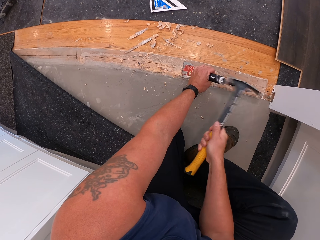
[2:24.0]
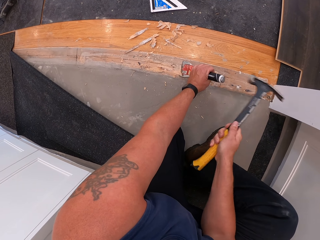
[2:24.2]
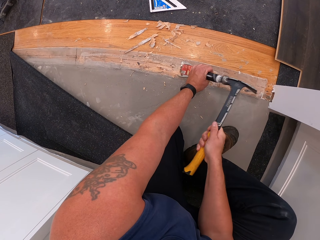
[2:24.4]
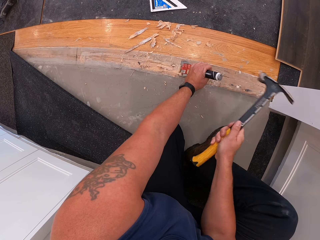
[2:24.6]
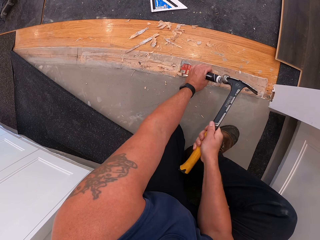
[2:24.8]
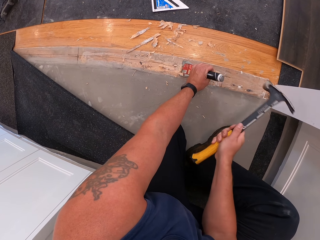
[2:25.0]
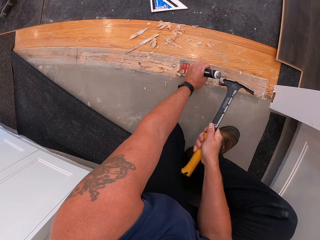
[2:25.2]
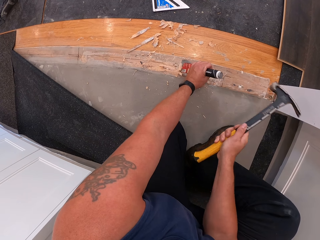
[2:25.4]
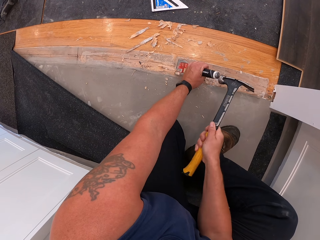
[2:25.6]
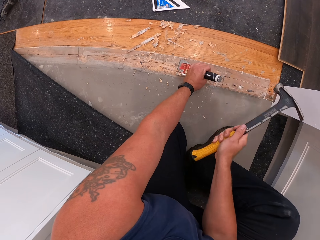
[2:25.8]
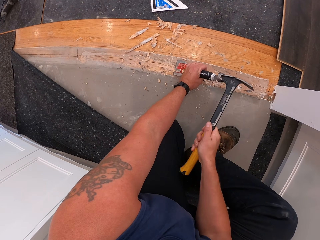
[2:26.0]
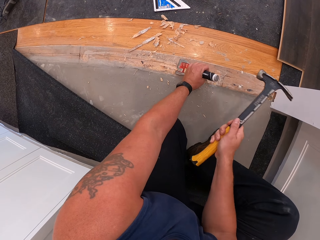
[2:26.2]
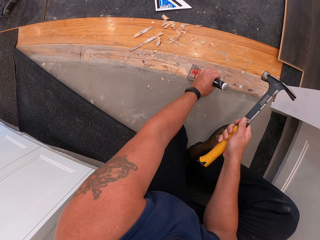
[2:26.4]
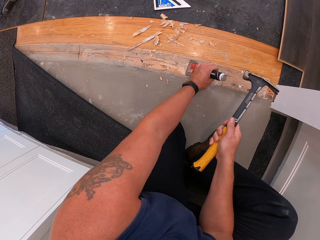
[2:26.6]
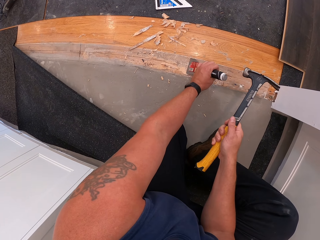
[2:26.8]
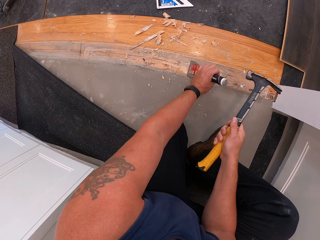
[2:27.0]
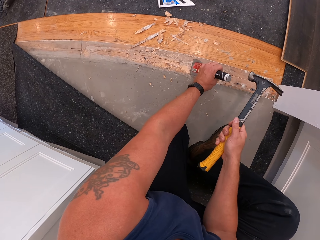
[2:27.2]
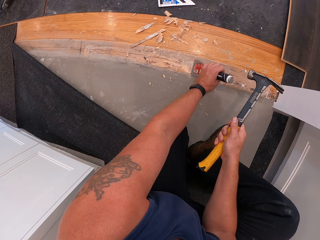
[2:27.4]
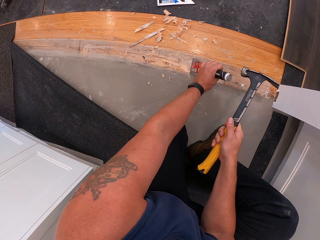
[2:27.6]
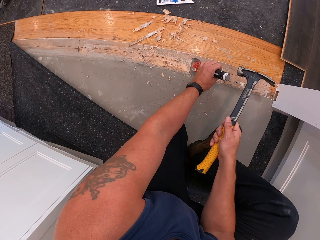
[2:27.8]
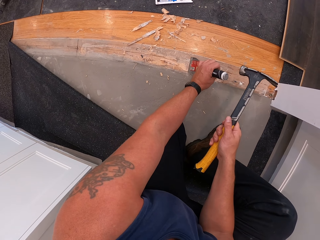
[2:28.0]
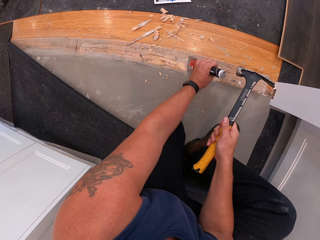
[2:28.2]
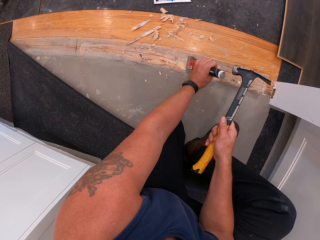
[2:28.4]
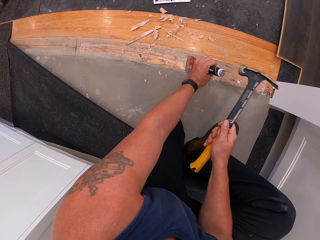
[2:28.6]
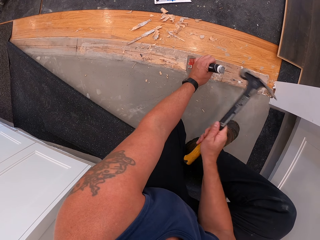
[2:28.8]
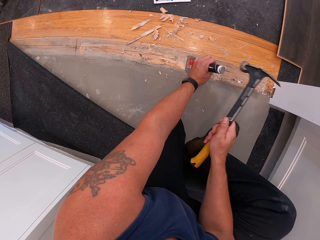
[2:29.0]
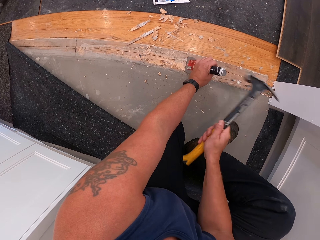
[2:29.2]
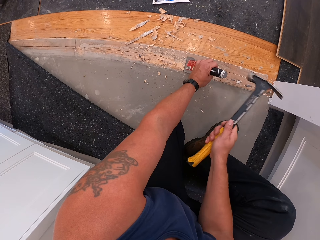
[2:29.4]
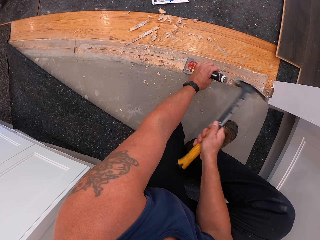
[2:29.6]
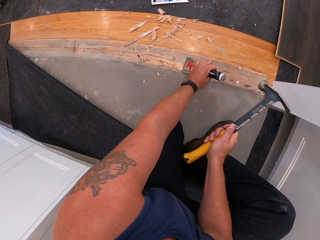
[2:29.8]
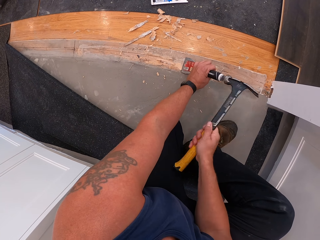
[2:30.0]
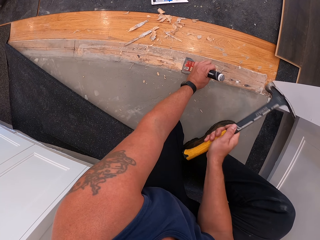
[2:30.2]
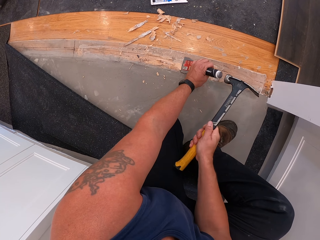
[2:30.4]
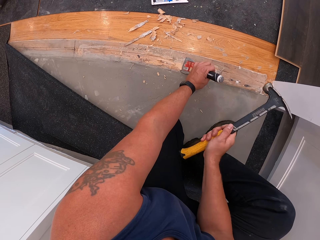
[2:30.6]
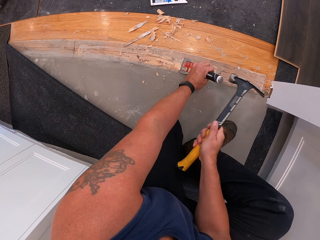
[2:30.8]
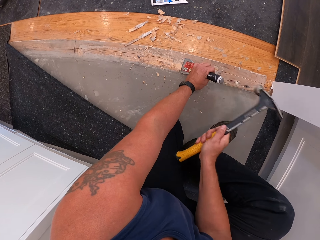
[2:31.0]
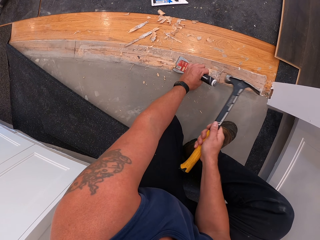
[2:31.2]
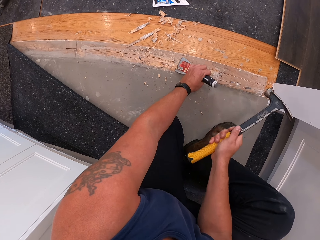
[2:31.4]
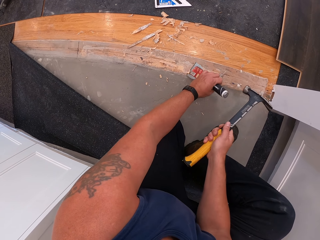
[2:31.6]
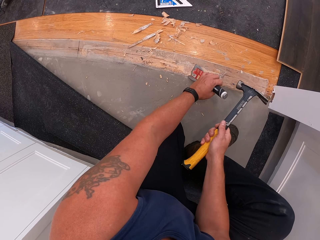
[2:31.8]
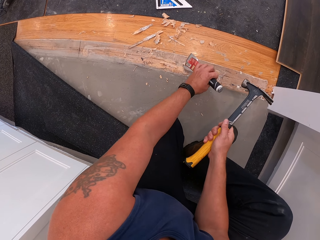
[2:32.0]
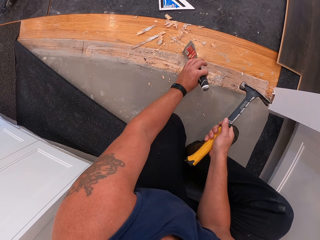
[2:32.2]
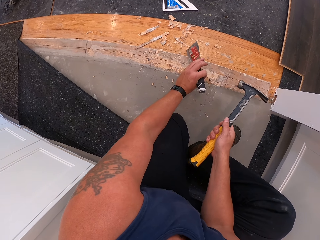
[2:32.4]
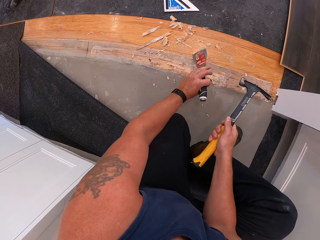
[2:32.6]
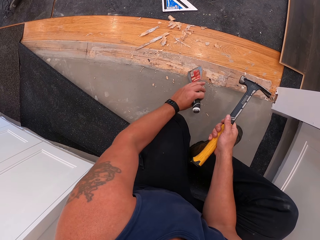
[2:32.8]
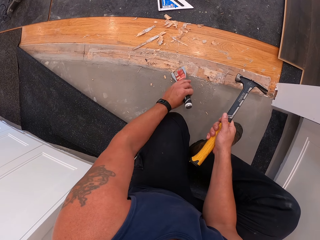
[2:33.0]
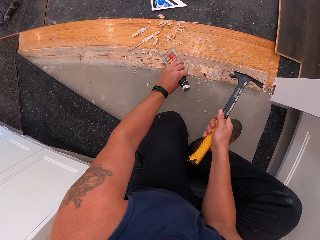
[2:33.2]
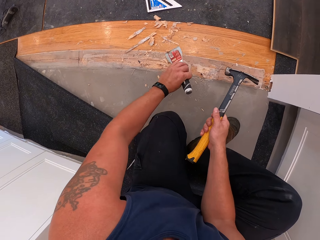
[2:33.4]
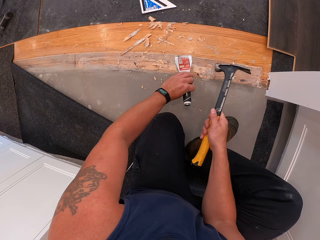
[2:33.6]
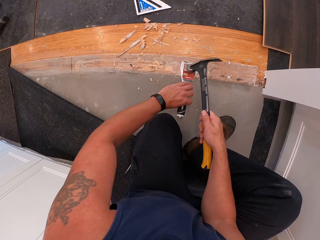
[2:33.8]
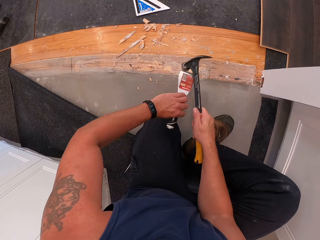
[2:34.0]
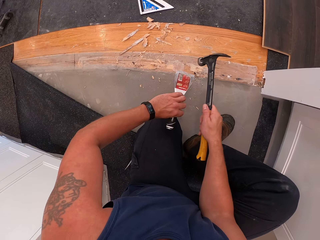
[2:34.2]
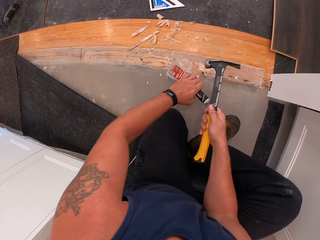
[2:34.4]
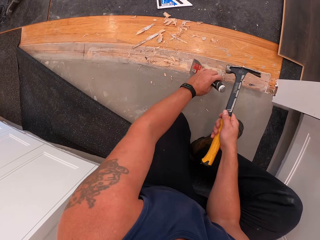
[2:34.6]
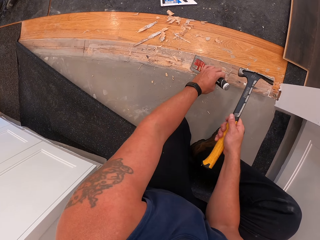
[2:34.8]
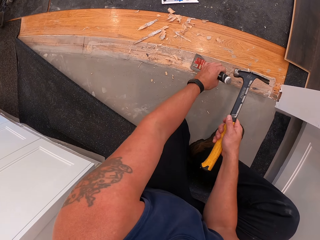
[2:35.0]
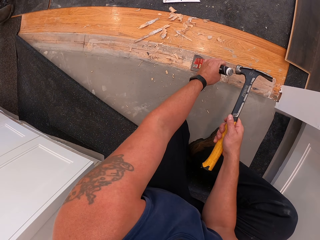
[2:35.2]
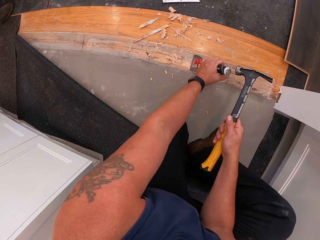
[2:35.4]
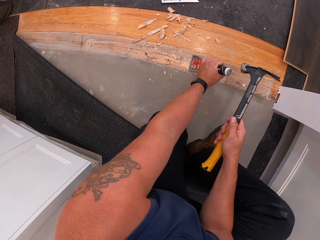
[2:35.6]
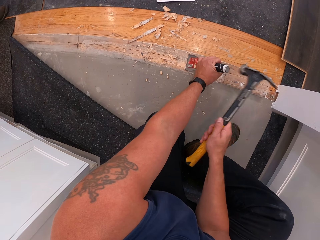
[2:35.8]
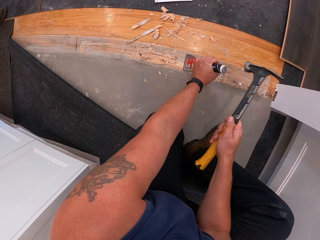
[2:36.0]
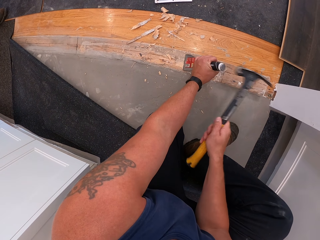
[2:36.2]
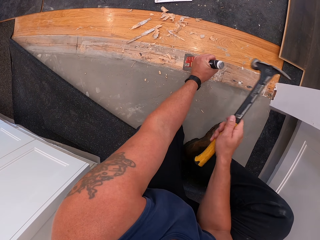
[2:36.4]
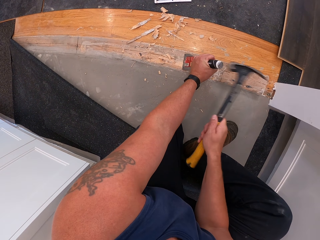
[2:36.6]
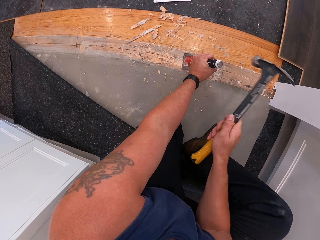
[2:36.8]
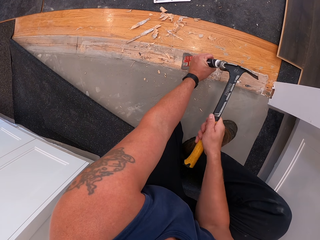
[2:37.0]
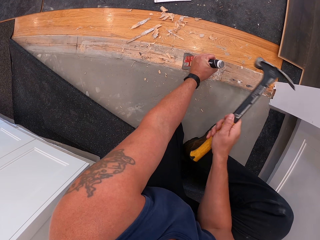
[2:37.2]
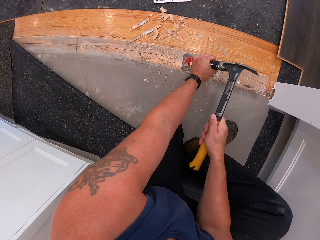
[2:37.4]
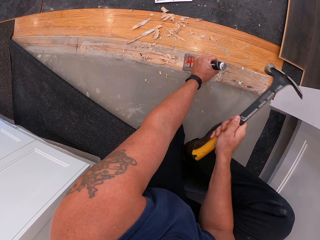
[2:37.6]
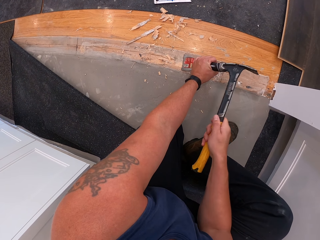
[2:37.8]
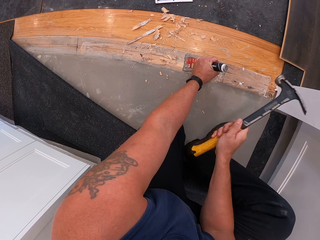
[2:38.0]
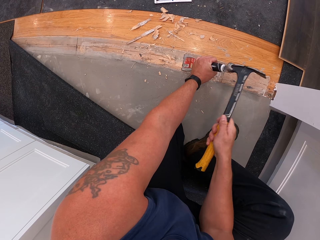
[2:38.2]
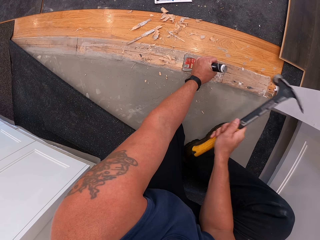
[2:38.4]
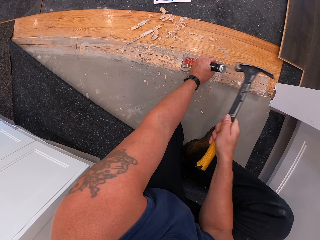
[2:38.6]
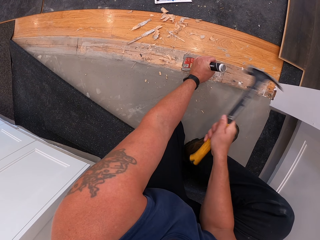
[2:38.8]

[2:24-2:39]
The camera wearer moves the putty knife and hits the putty knife with the hammer. They move the putty knife. They rub the hammer against the putty knife. They put the putty knife on the wooden floor and hit the putty knife with the hammer.

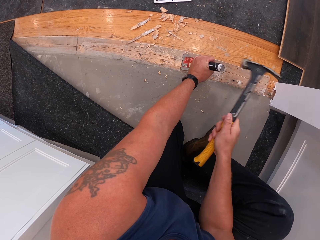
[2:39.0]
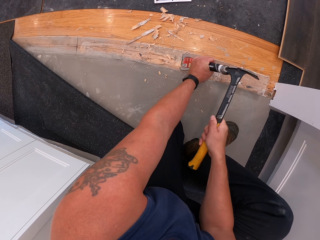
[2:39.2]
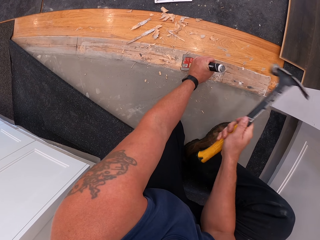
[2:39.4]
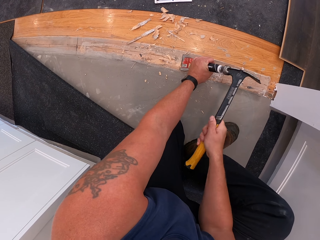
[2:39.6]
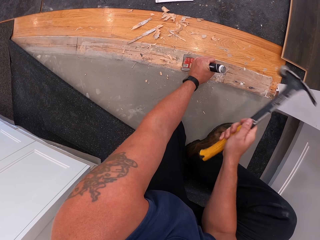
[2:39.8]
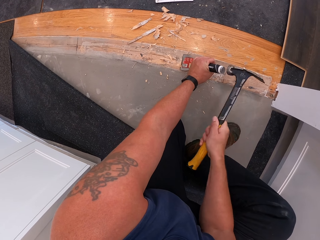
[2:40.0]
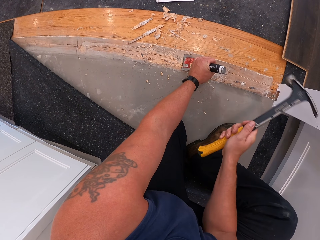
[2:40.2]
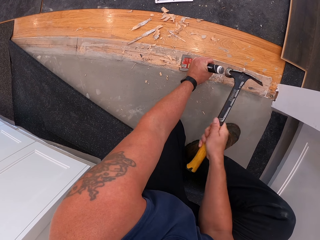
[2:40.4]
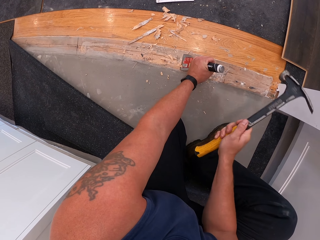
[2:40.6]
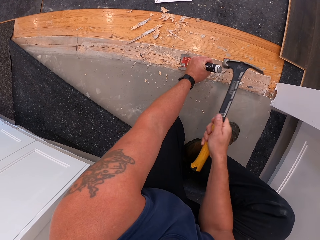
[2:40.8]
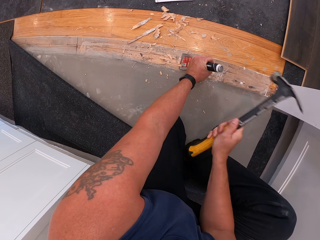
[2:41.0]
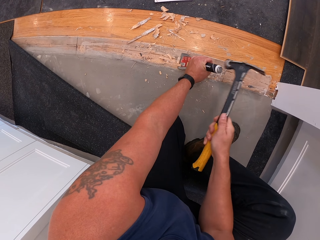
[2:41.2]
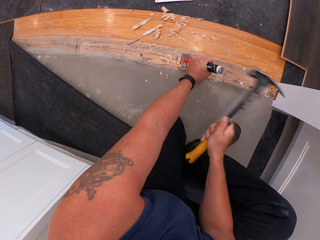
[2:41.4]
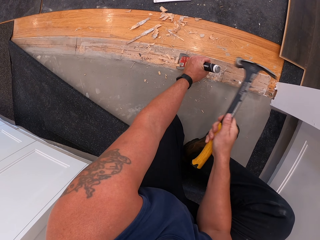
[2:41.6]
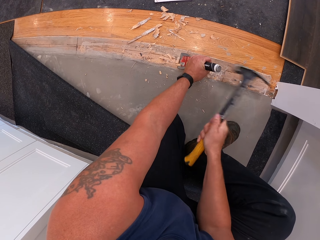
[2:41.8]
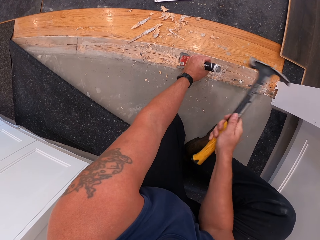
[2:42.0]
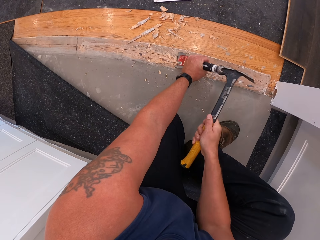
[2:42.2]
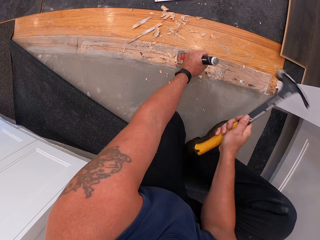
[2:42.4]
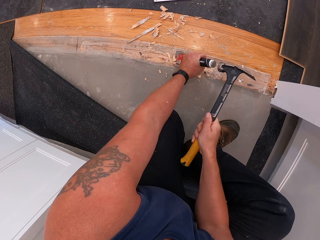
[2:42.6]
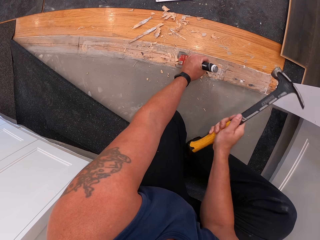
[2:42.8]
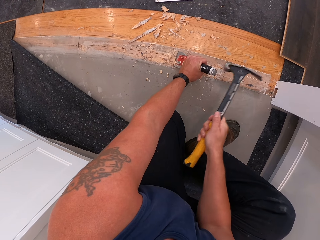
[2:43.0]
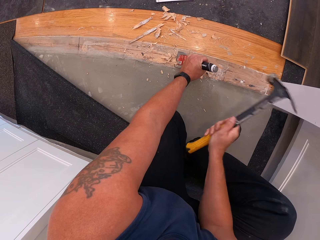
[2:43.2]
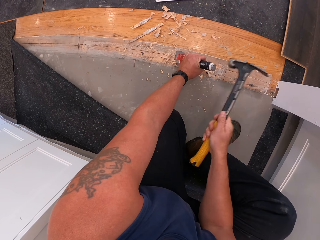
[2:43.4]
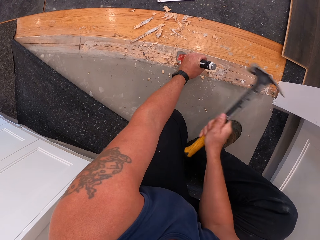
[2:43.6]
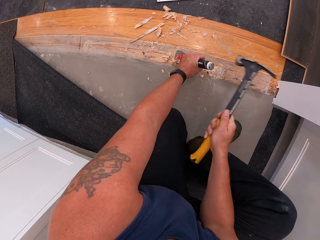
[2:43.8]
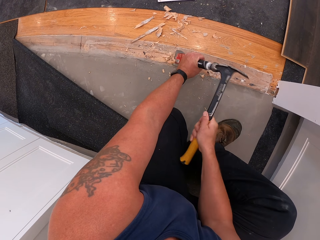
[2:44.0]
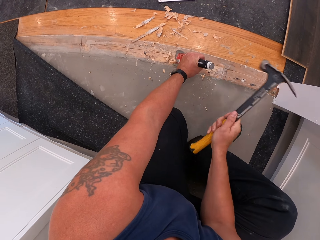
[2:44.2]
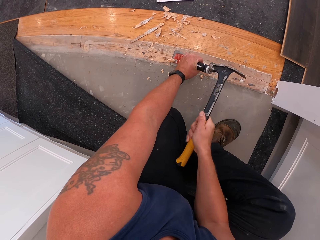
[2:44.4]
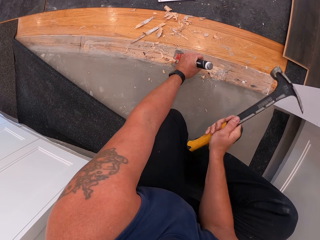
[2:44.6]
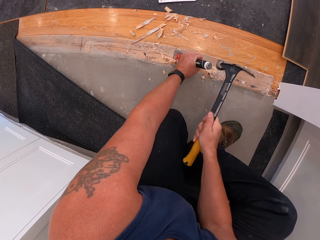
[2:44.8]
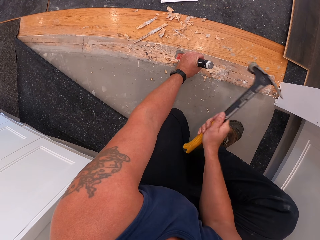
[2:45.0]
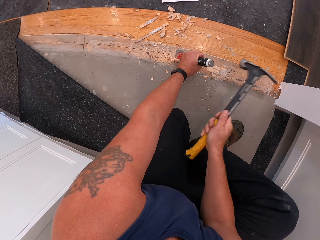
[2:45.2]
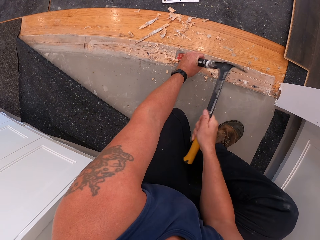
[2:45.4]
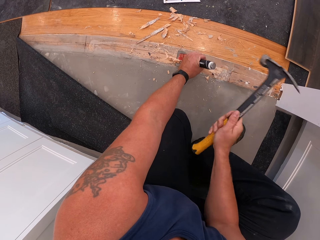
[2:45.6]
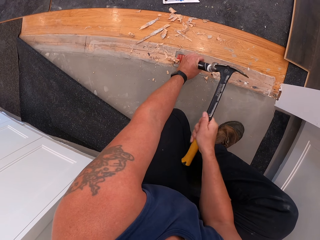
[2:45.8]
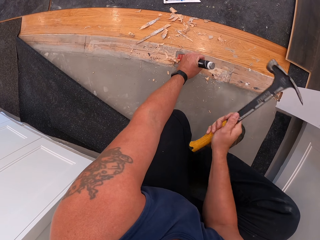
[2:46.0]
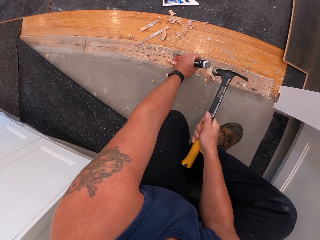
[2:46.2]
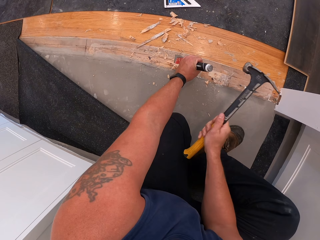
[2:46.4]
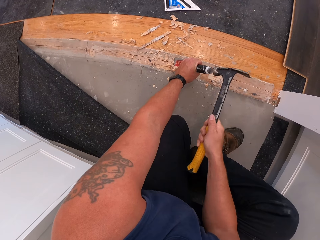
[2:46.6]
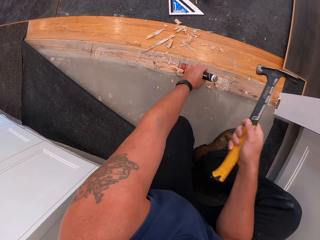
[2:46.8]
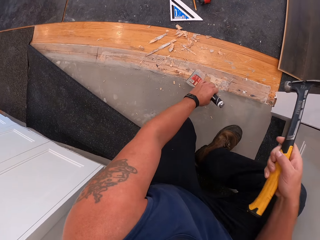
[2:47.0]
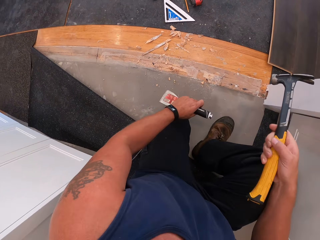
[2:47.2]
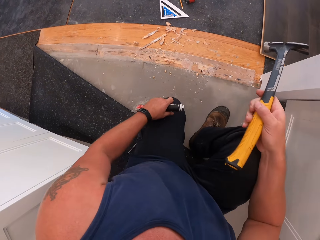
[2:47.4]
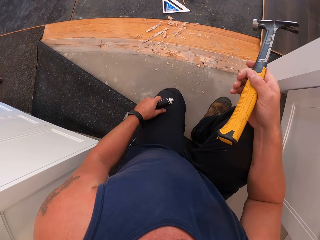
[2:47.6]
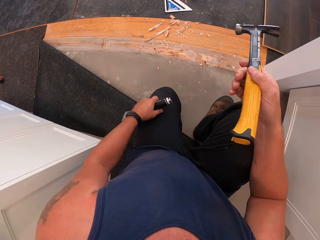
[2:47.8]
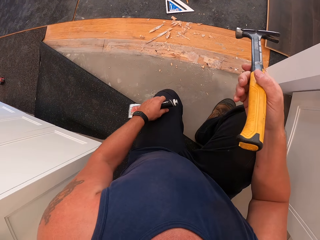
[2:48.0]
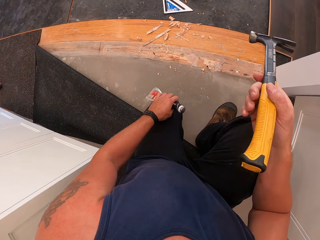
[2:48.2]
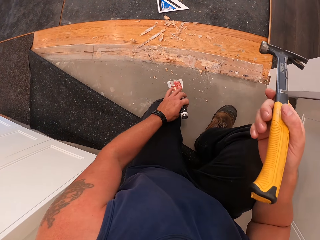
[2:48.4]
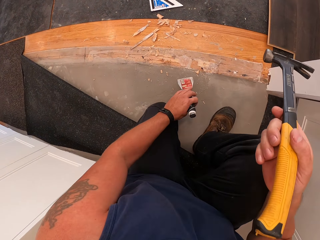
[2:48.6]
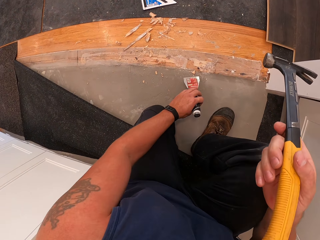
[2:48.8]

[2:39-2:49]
The camera wearer lifts the putty knife.
